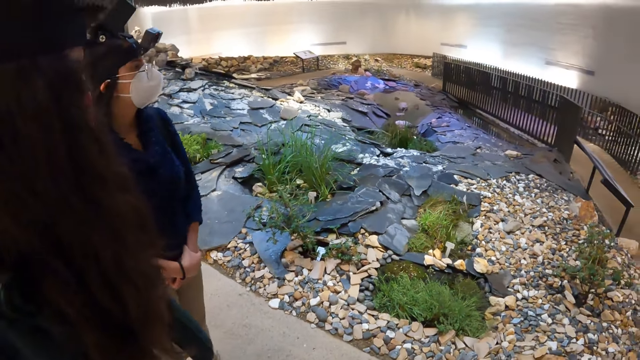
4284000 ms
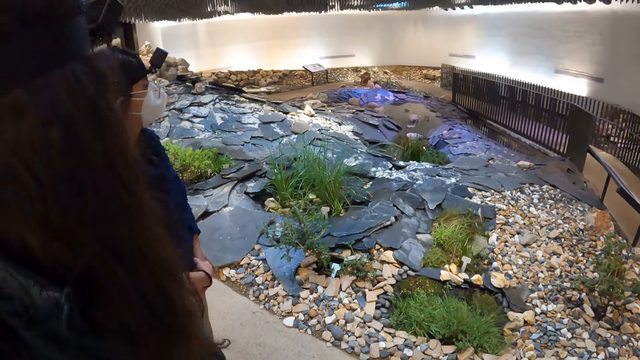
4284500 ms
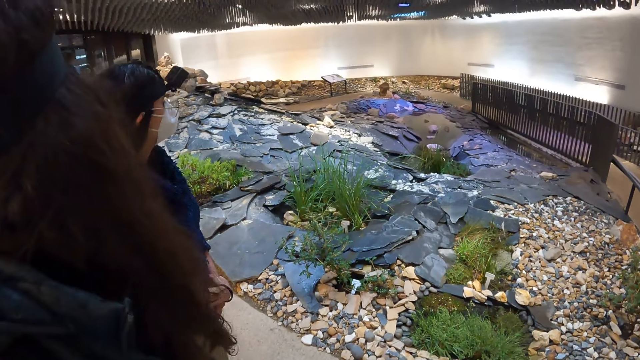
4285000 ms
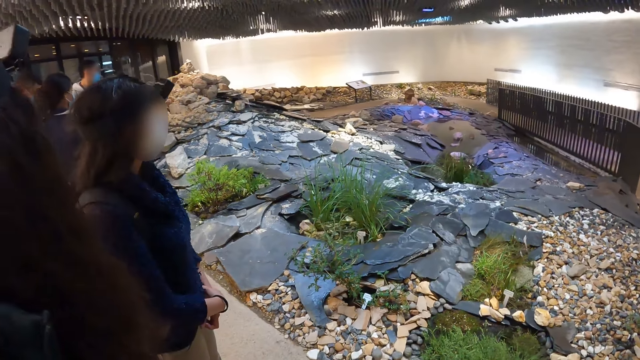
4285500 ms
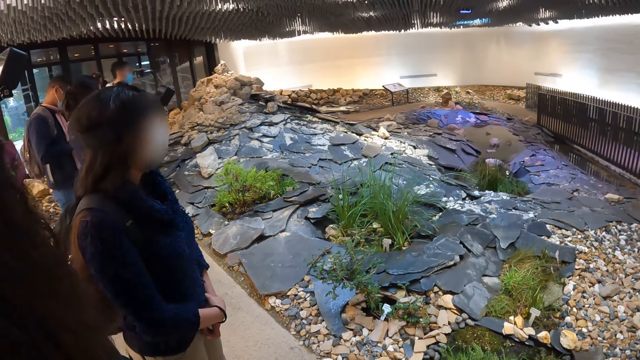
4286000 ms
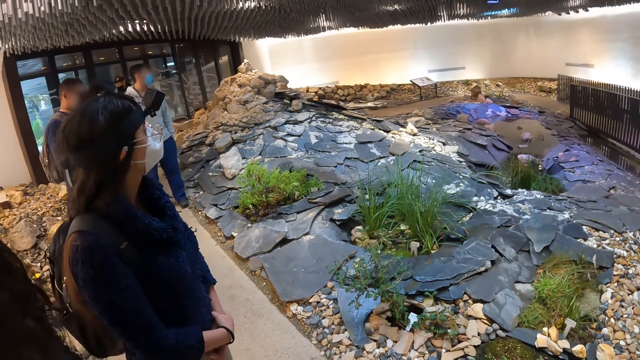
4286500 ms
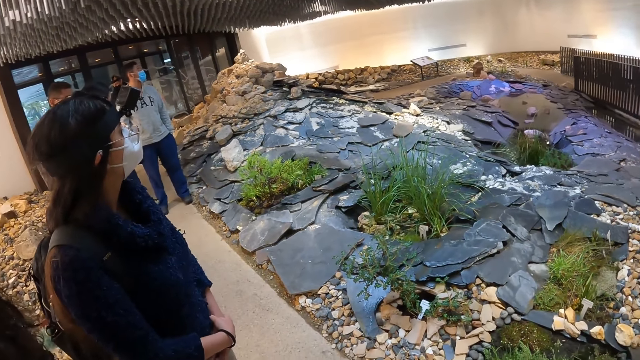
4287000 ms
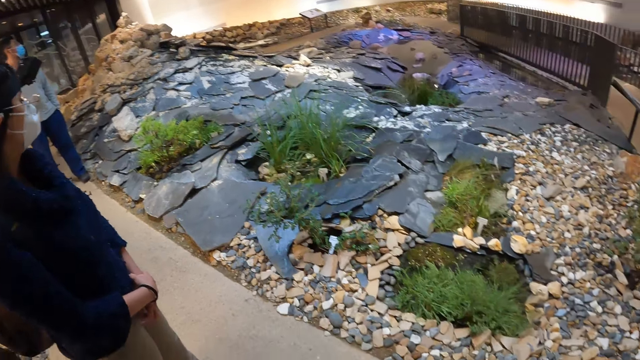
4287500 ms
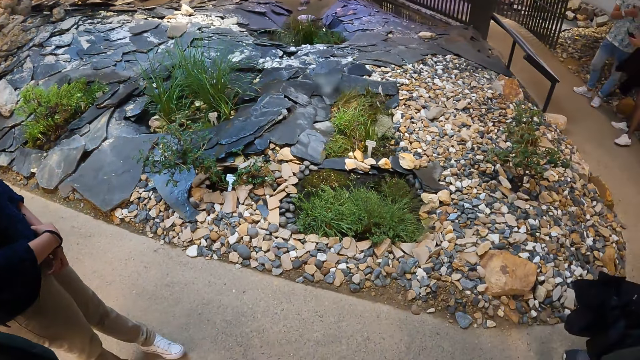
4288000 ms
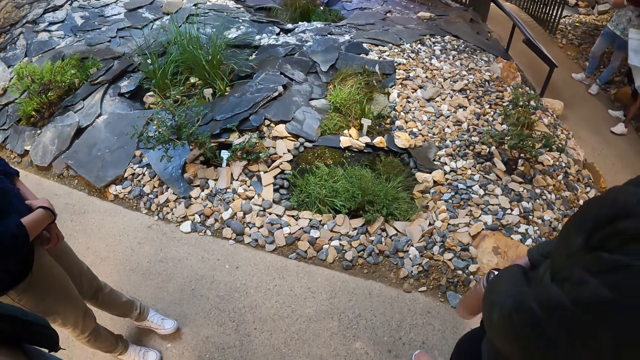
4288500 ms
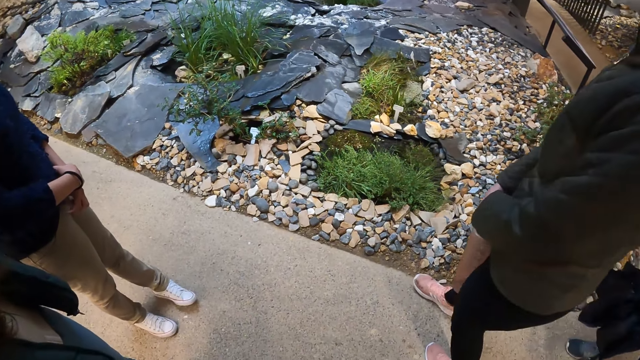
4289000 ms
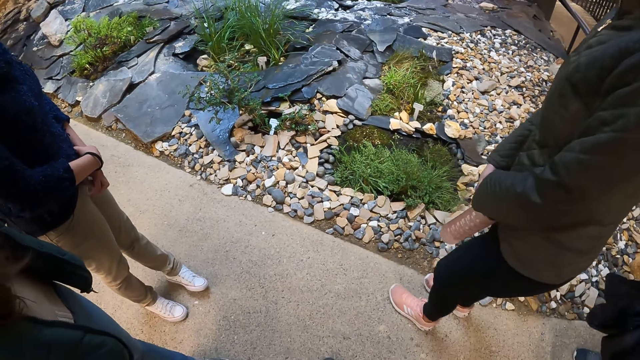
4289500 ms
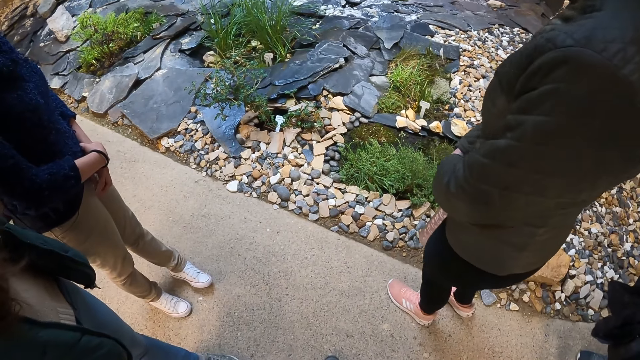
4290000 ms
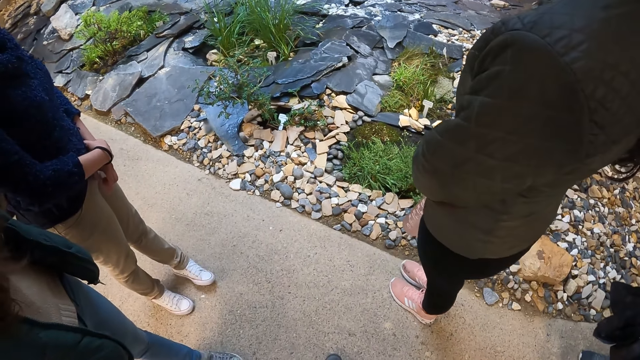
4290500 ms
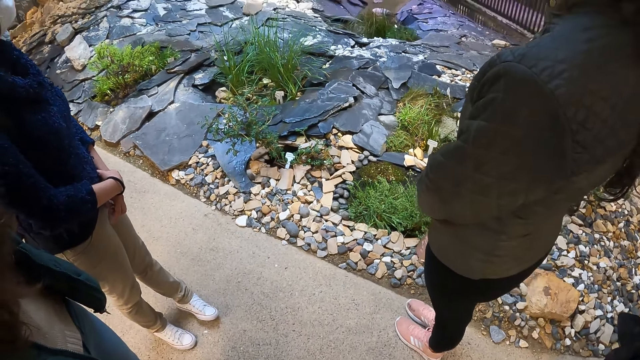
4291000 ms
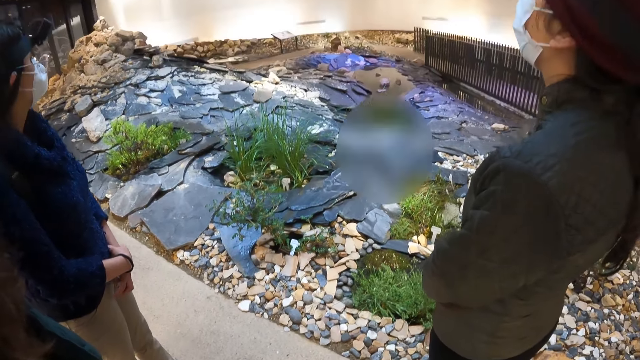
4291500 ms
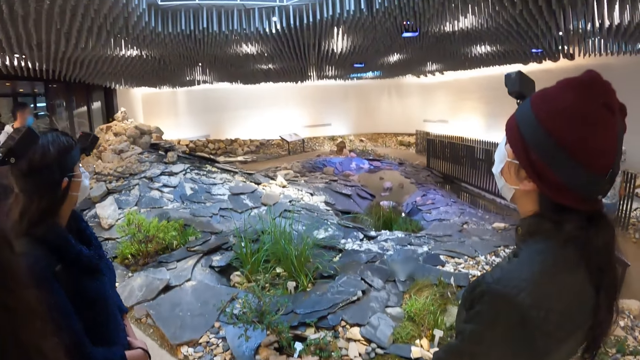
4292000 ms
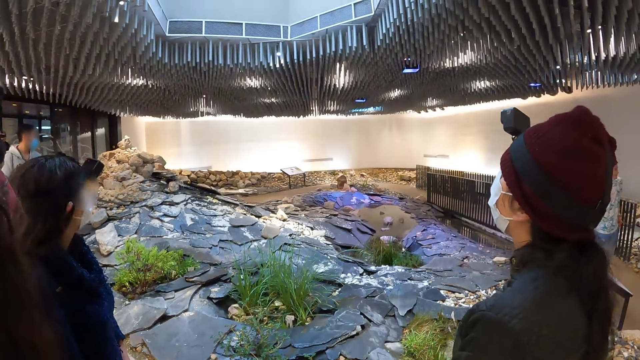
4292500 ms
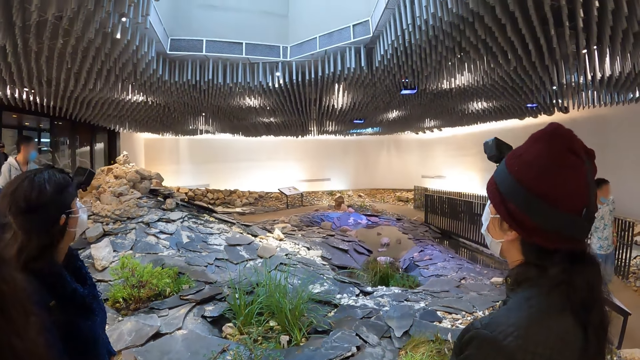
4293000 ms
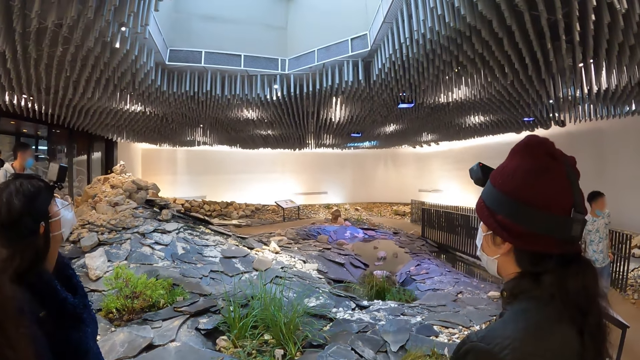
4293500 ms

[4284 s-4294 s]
The camera wearer looks around.

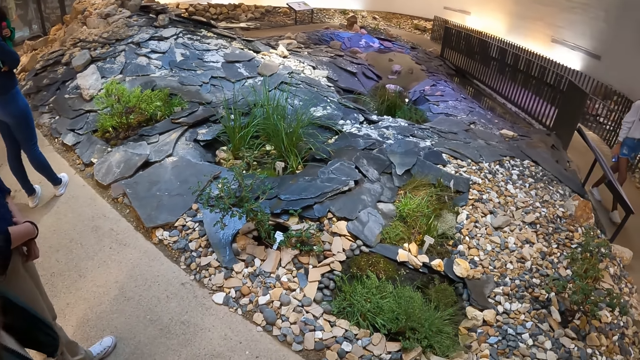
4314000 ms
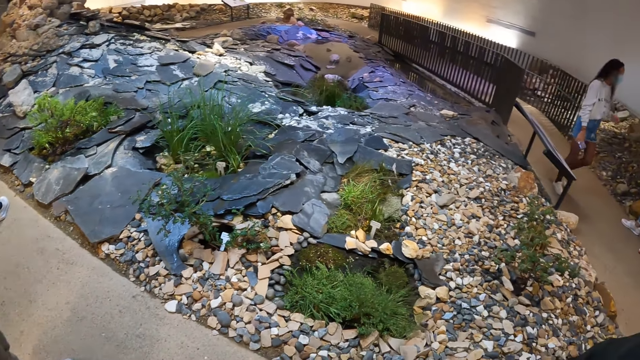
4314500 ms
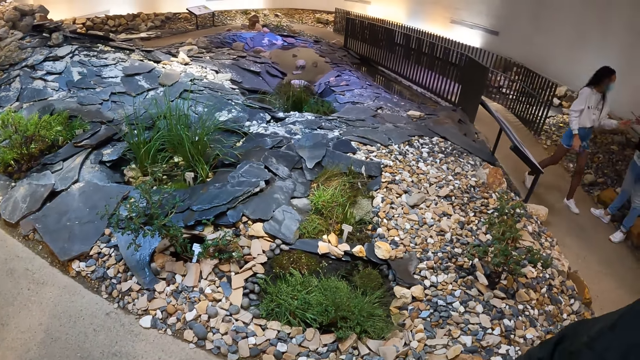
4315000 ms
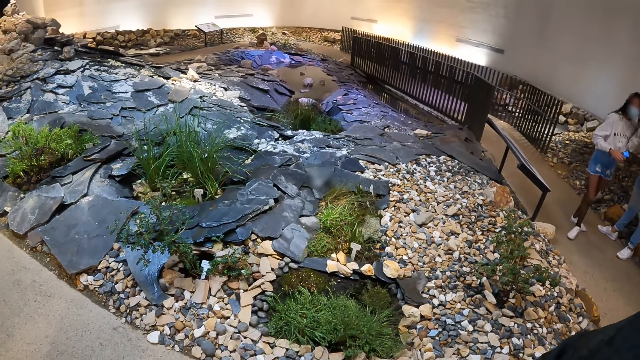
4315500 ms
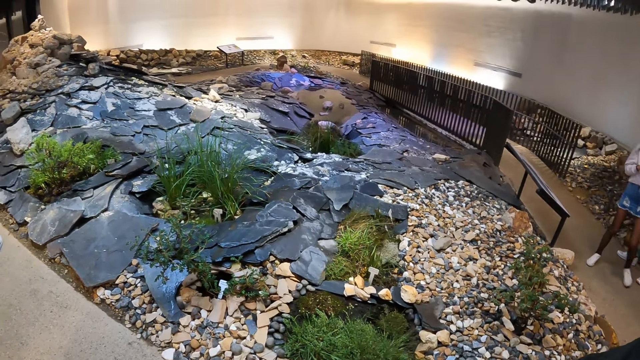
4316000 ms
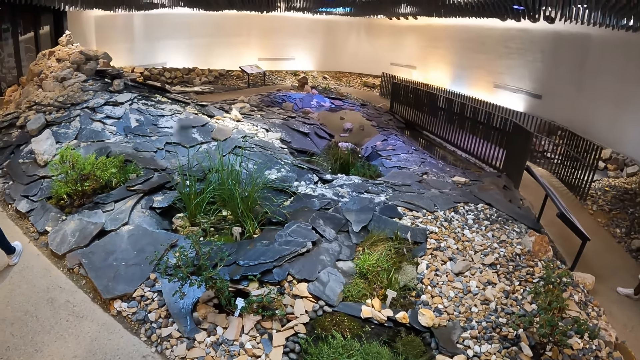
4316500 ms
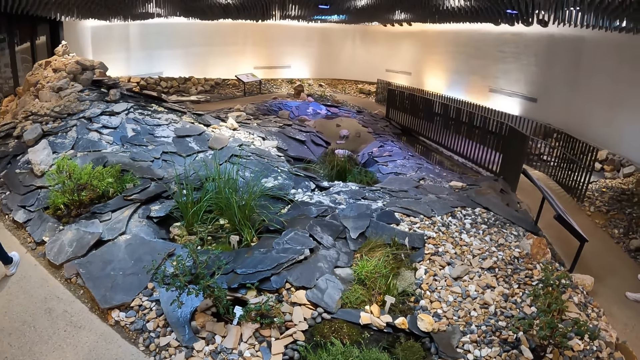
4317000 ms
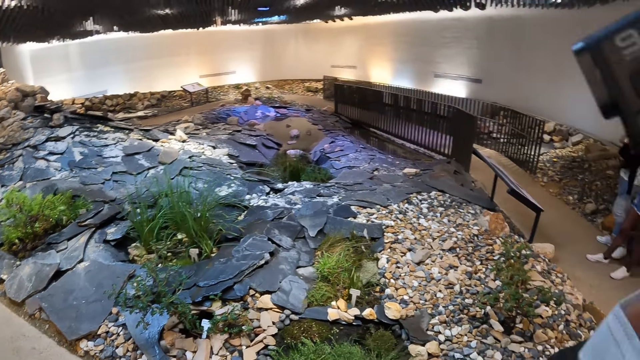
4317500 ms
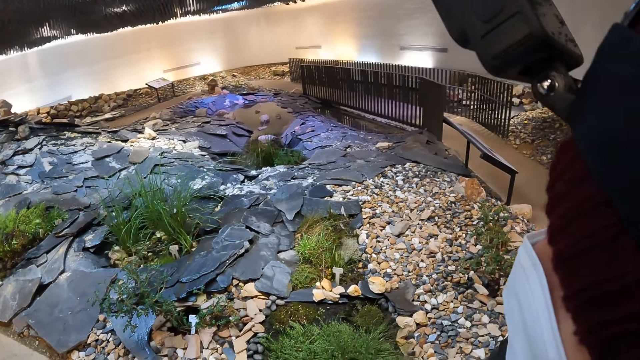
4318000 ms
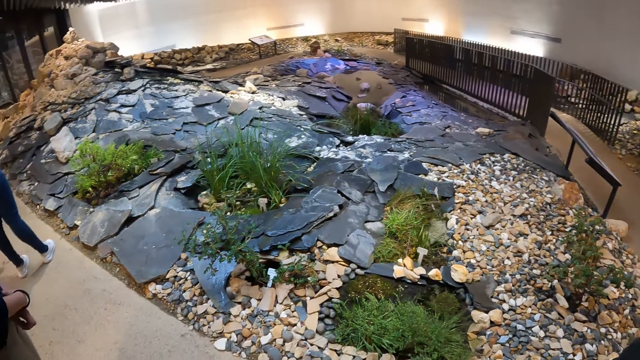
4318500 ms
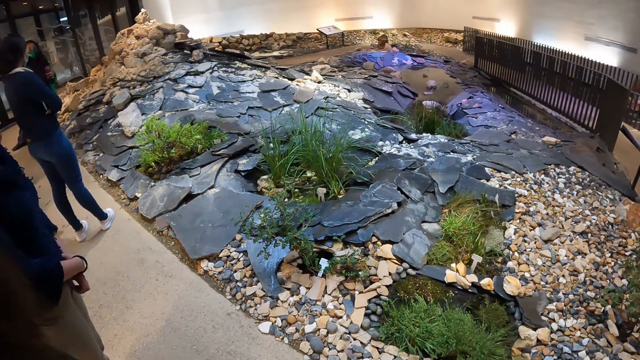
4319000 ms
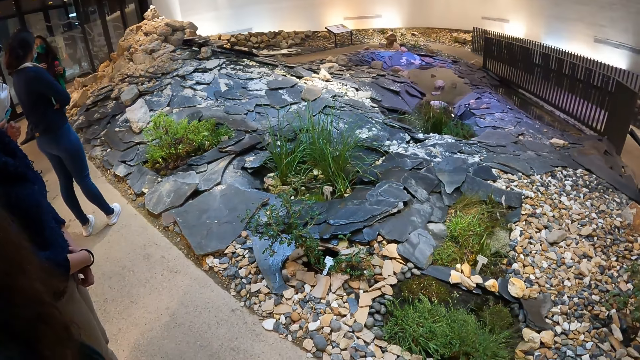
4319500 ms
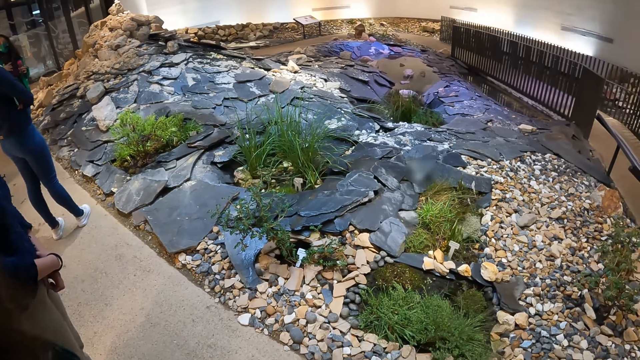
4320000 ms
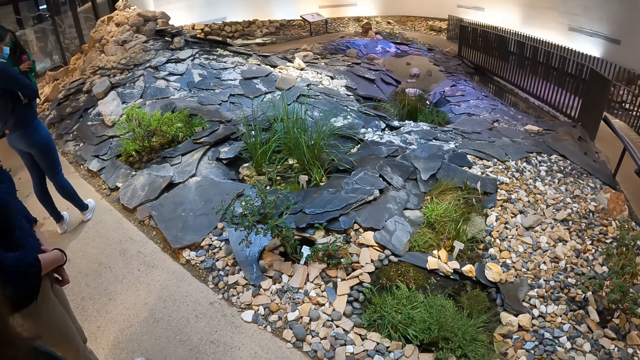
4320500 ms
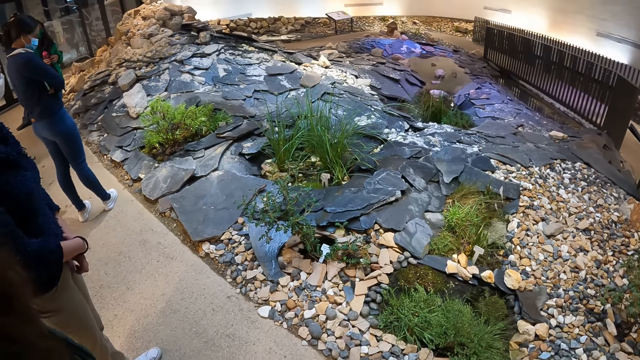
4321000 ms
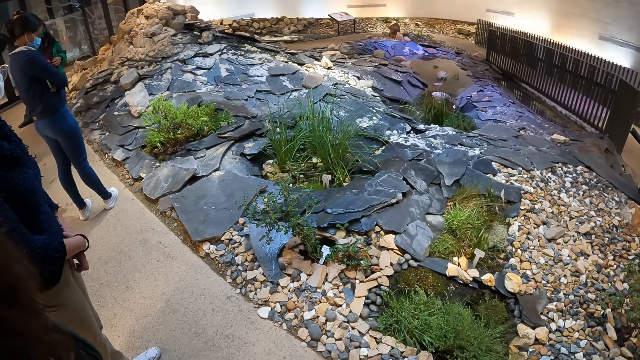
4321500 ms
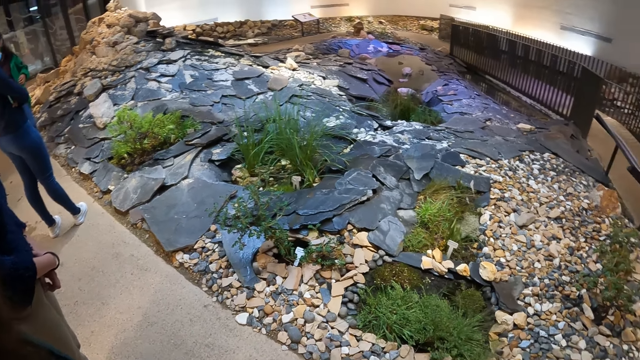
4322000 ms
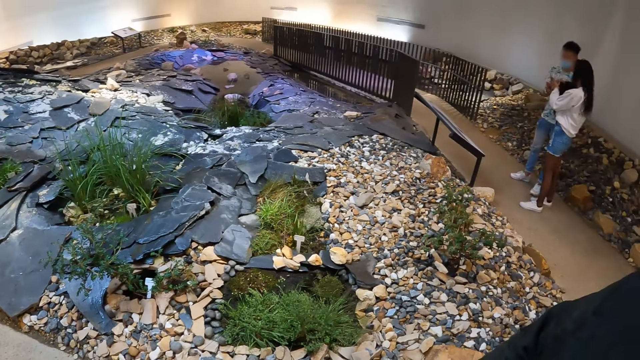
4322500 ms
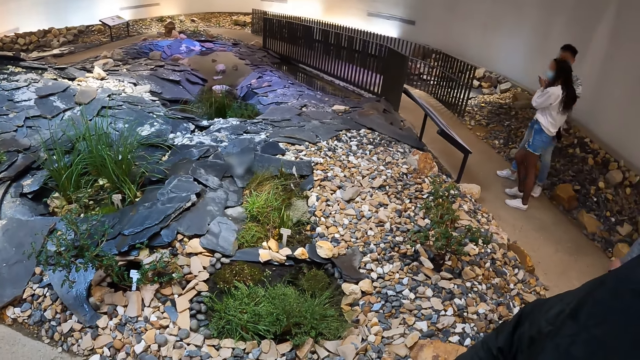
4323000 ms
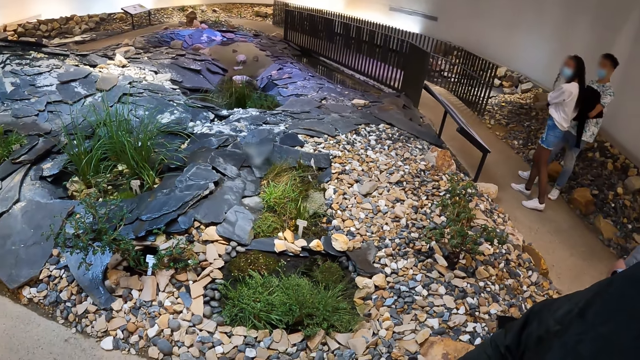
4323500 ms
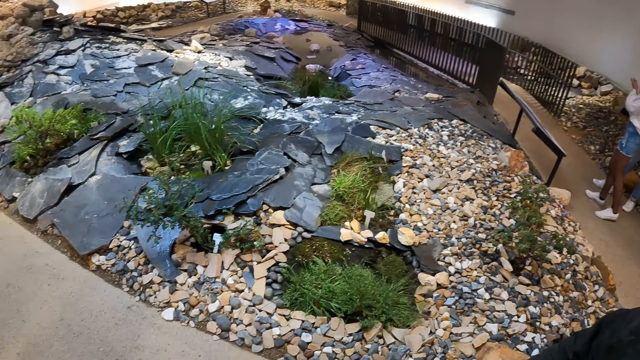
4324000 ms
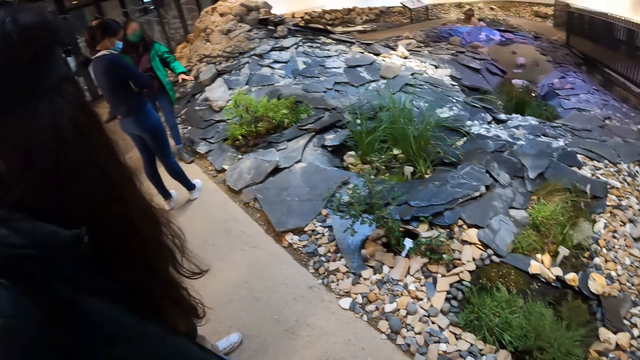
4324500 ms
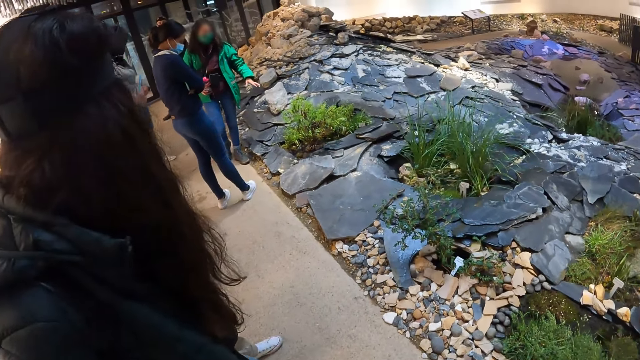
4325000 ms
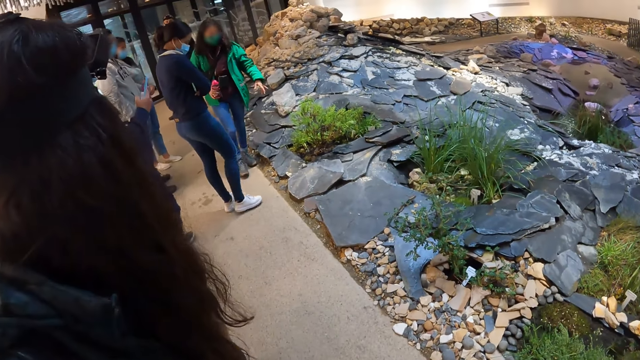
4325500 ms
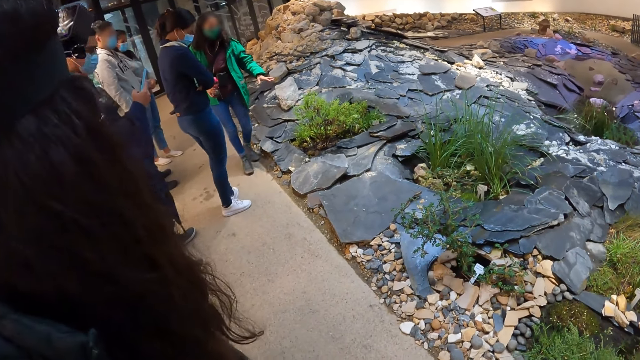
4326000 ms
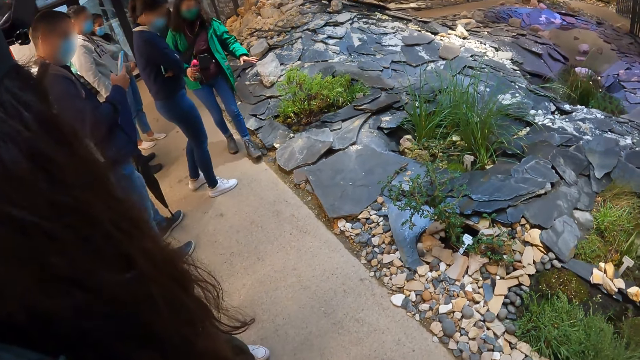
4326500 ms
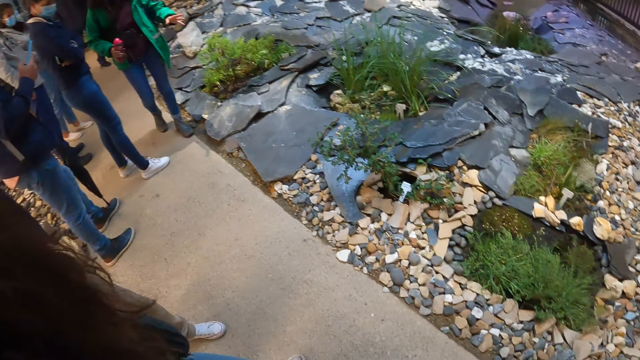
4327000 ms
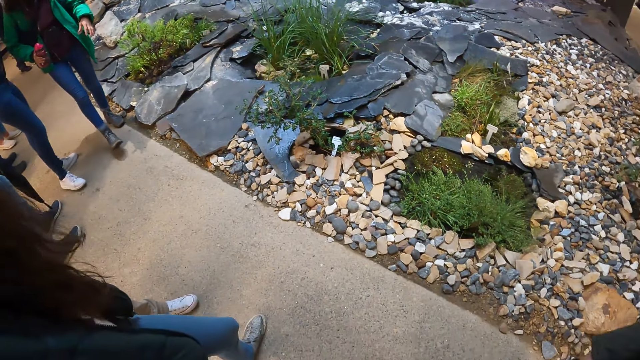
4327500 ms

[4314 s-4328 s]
The woman interacts with the man. Another woman interacts with the group of people.
